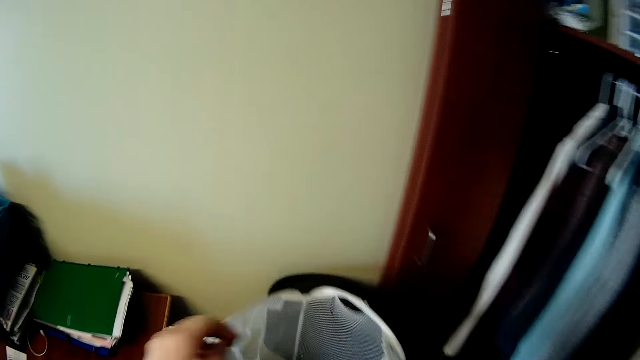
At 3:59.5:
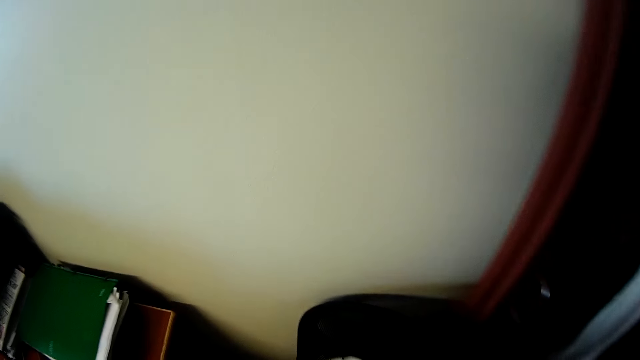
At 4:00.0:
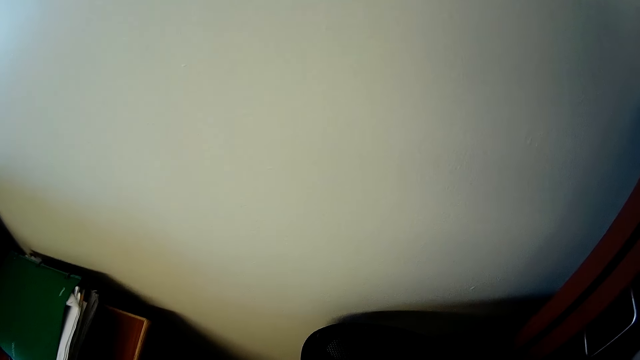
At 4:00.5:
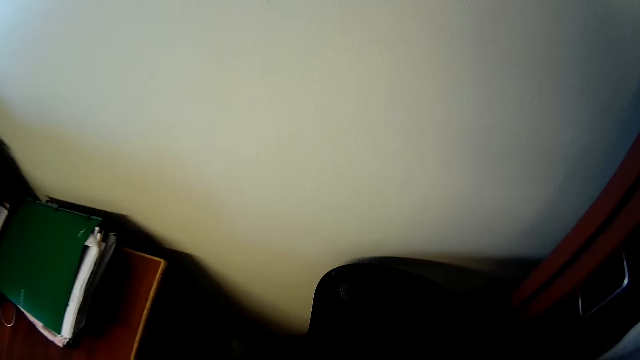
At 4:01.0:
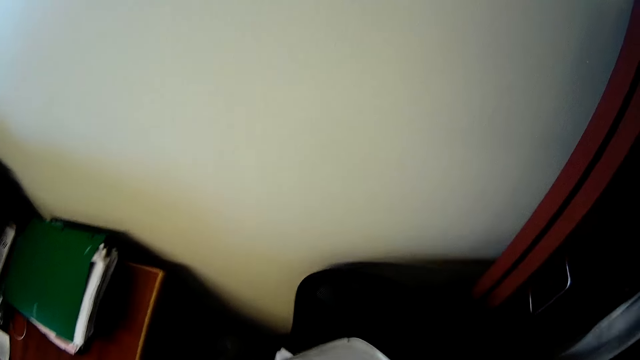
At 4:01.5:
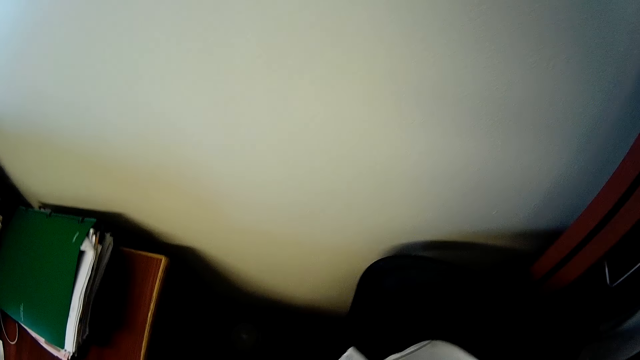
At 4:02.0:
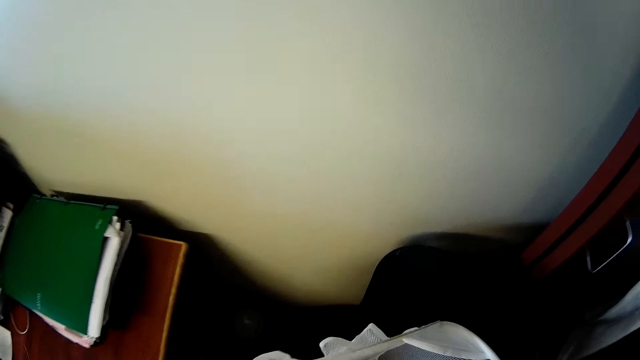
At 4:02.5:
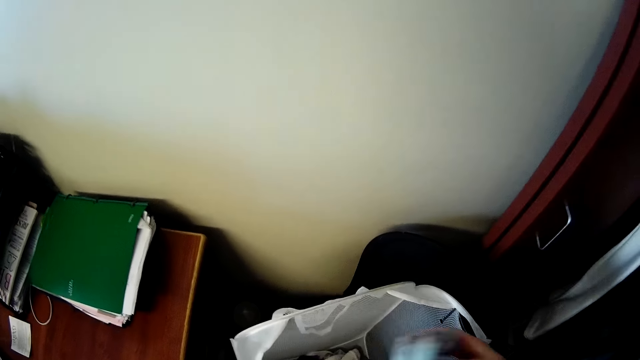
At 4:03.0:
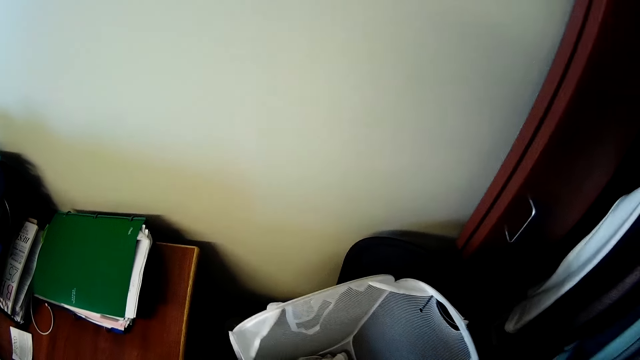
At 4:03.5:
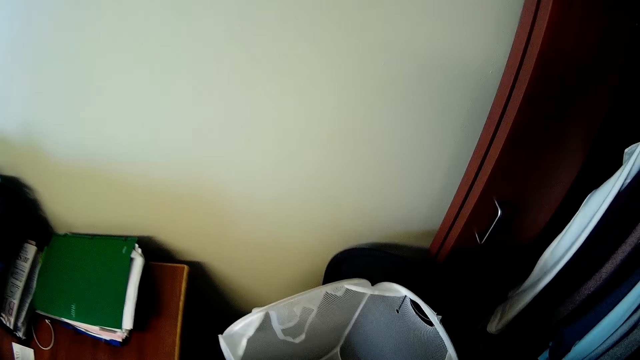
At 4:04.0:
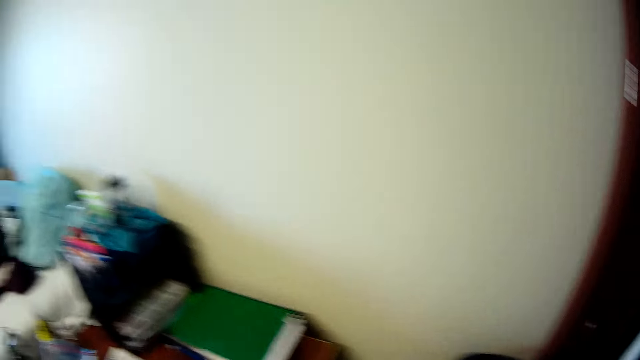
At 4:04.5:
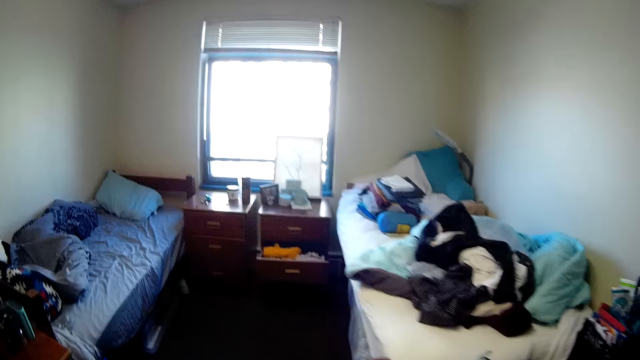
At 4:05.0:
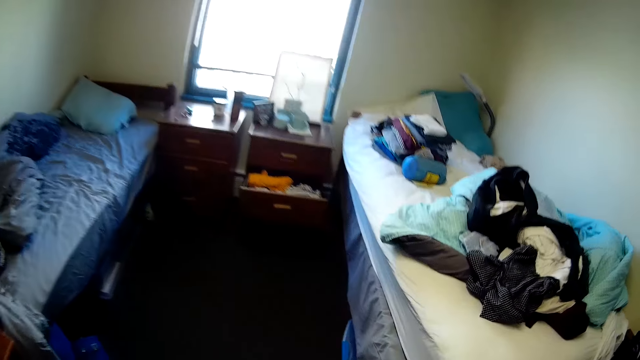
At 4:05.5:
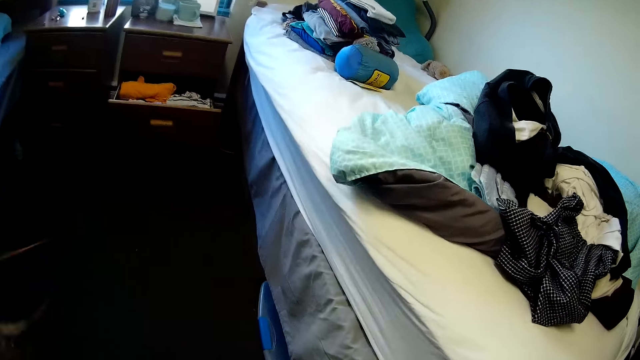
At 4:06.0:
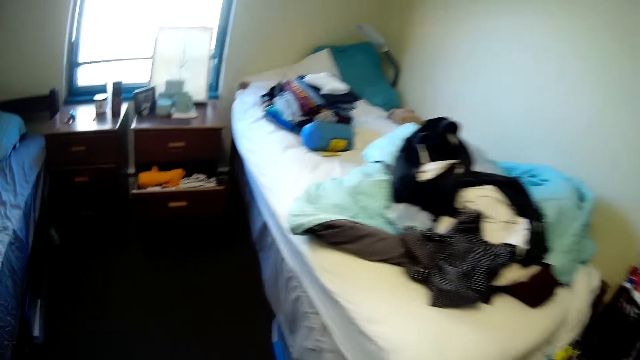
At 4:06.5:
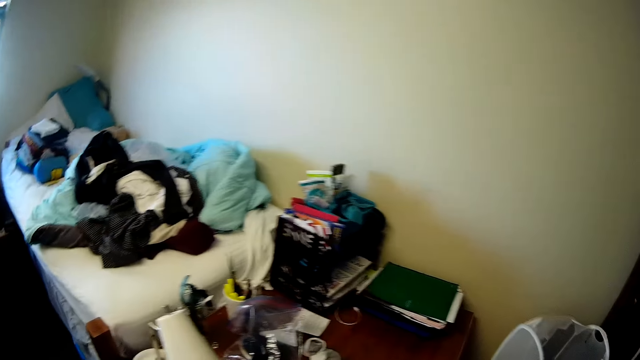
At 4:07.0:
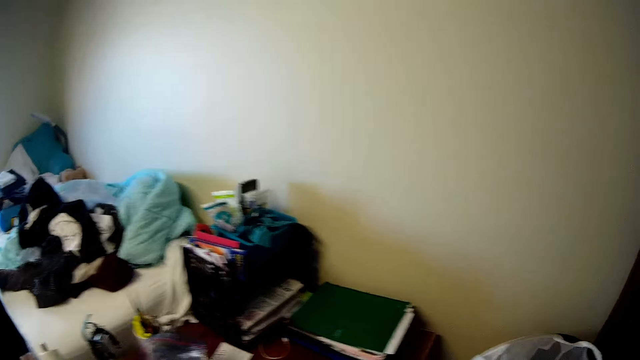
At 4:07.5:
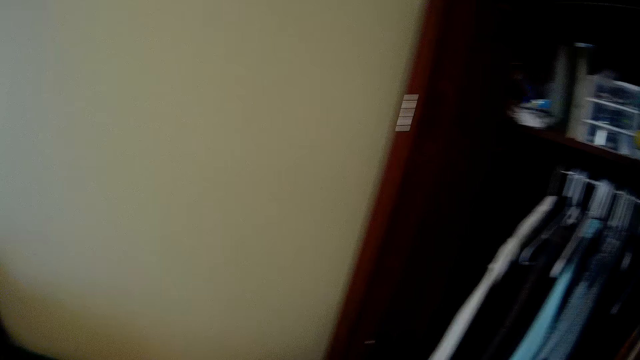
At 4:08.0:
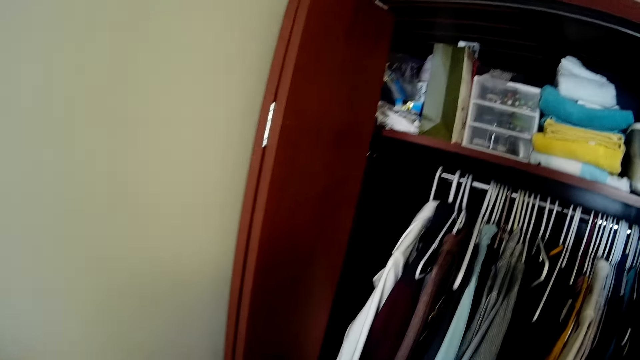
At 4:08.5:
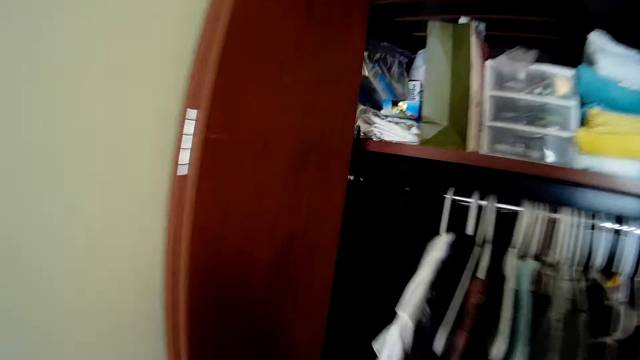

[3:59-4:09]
The camera wearer picks up a cloth on the rack. They are removing the clothes from the basket to the bed. They walk around.

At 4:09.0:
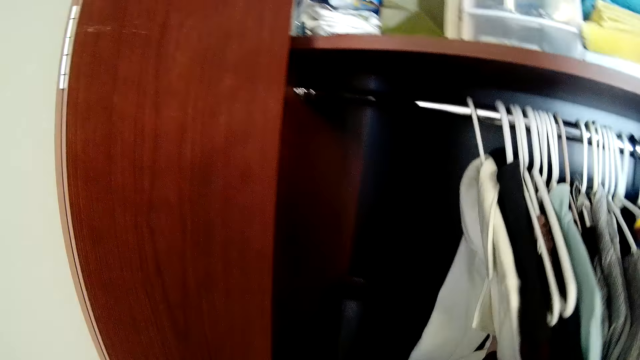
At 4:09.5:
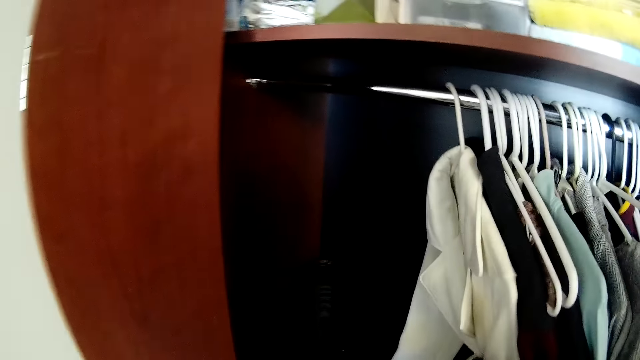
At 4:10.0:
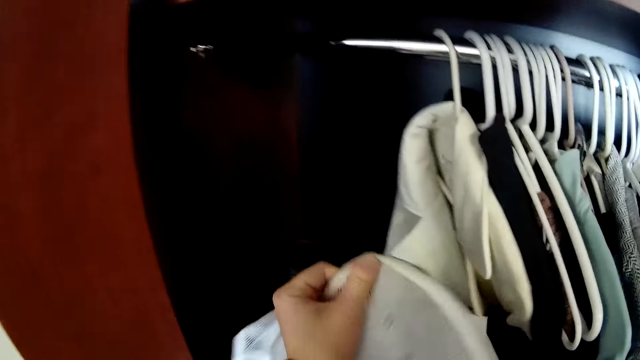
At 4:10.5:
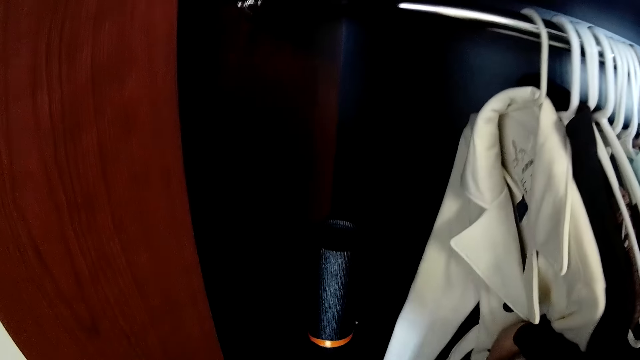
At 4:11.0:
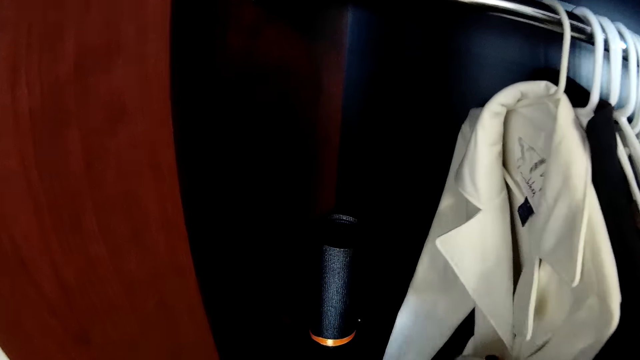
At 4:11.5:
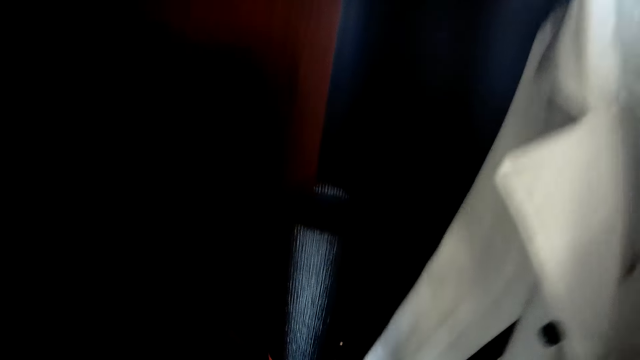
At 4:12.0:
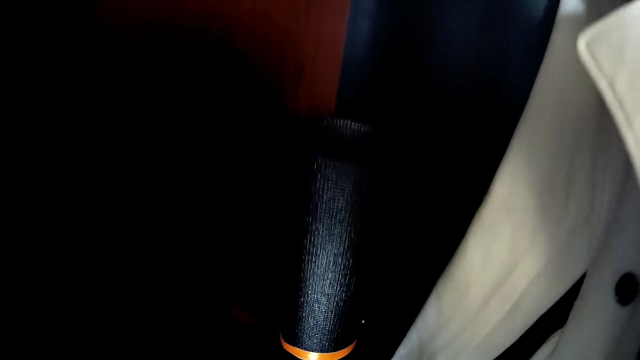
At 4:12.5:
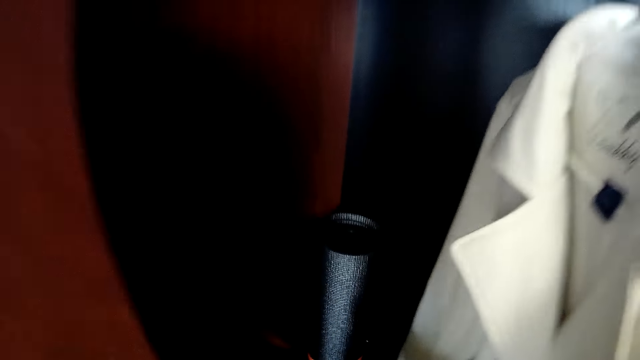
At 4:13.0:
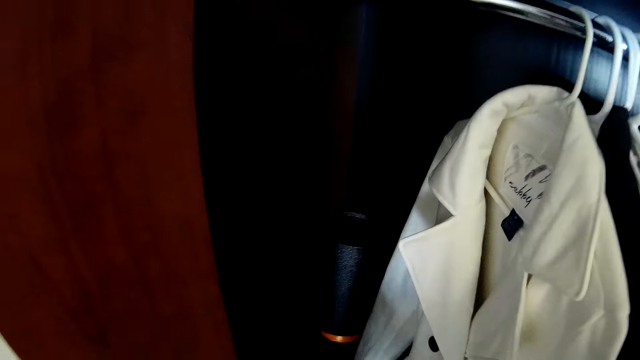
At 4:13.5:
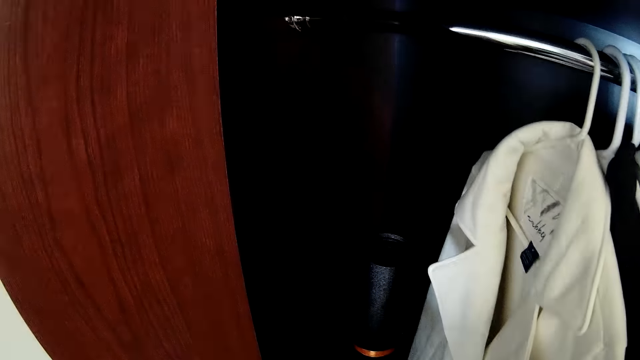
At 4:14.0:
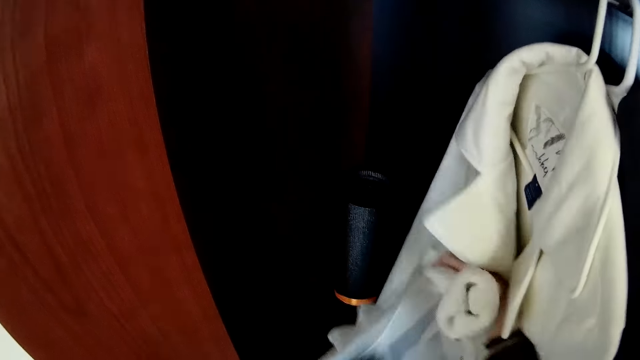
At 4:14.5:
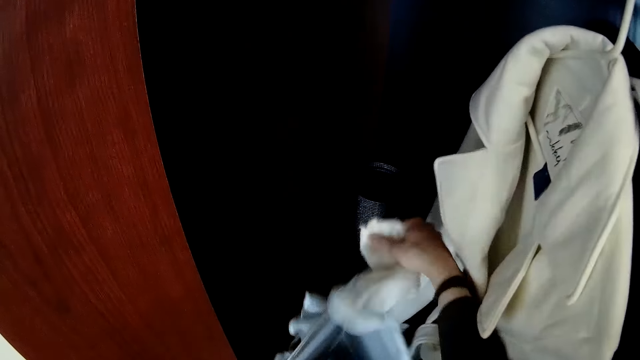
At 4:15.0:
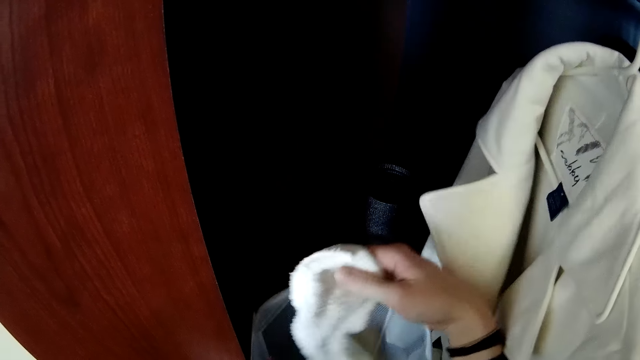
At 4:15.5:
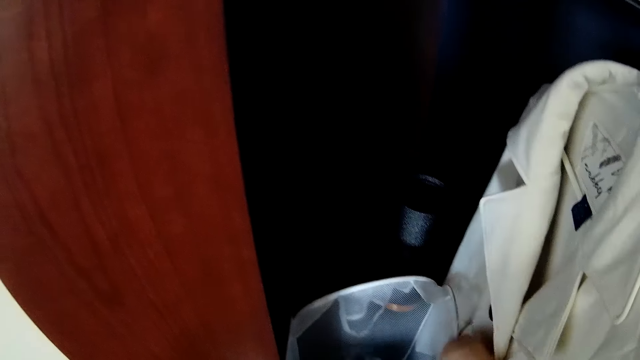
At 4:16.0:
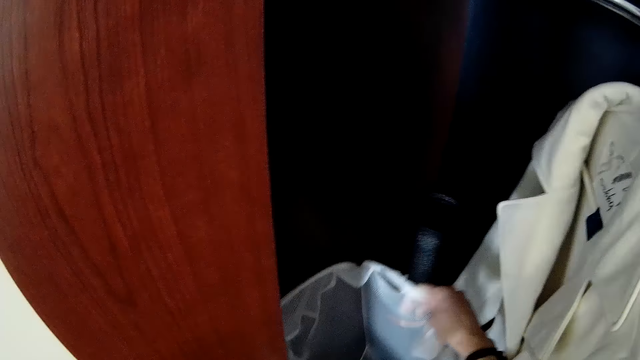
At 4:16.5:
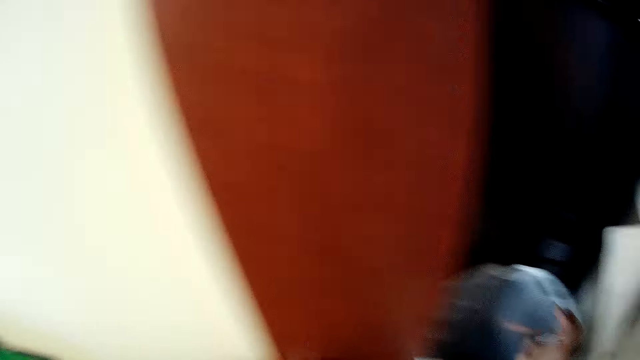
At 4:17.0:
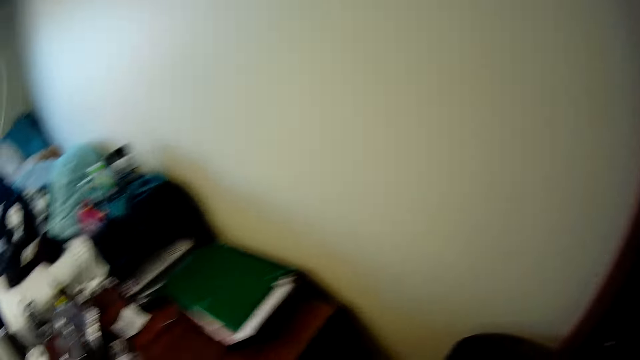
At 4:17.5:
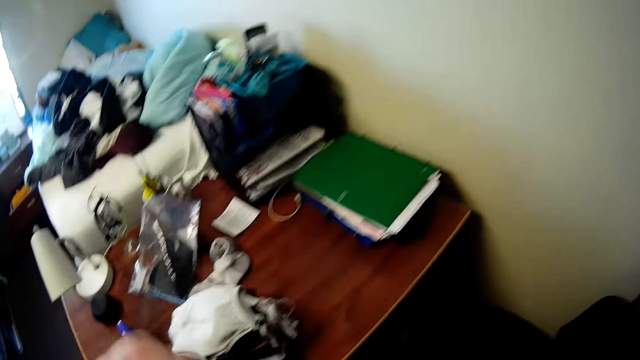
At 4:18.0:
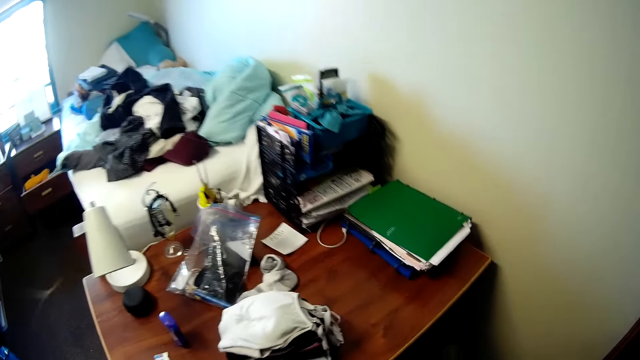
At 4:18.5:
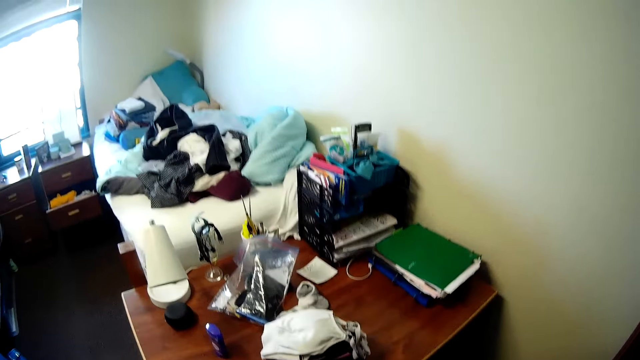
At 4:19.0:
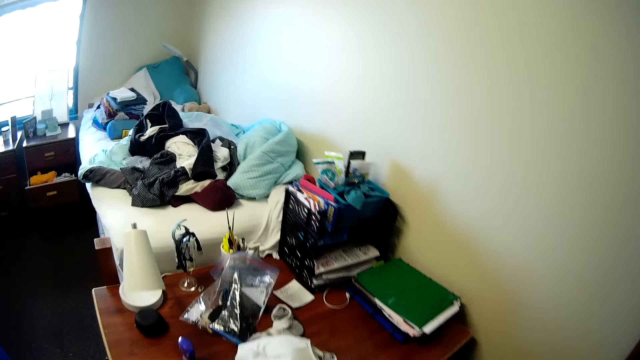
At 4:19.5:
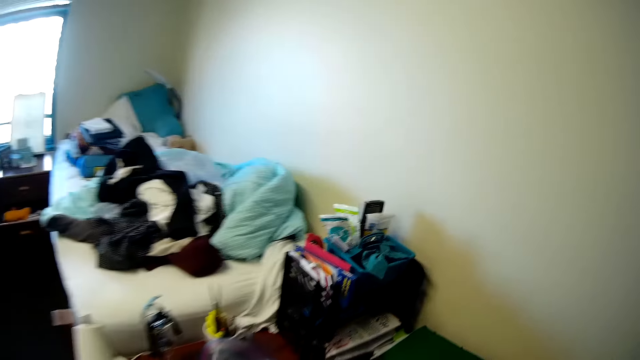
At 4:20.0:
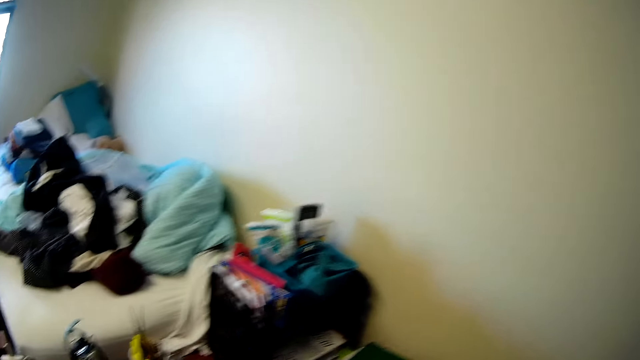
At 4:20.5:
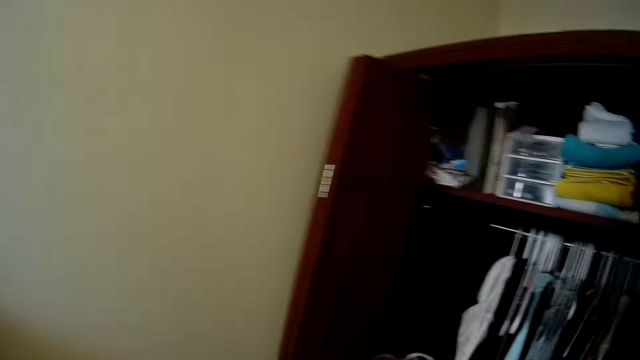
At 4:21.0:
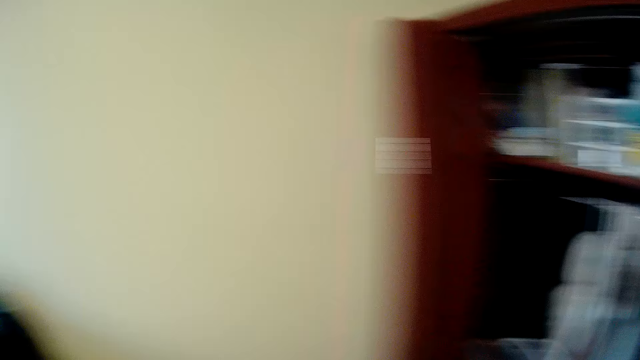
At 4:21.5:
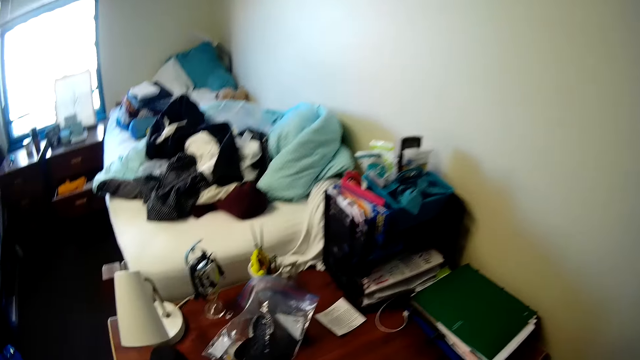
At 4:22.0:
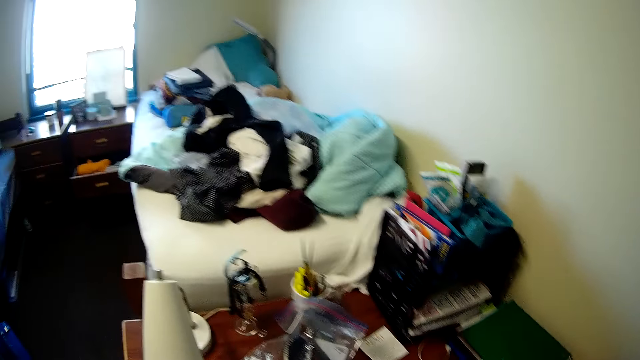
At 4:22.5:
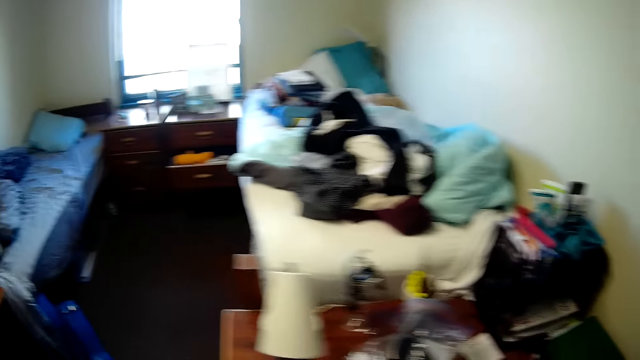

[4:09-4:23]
The camera wearer opens the hanger. They move the clothes on the hanger on the closet.
